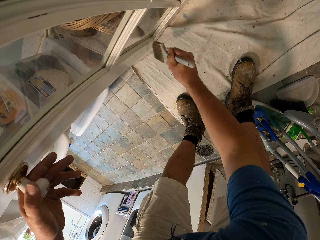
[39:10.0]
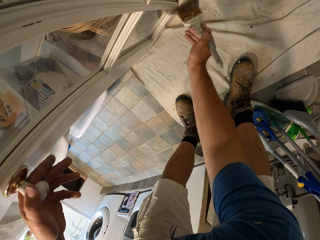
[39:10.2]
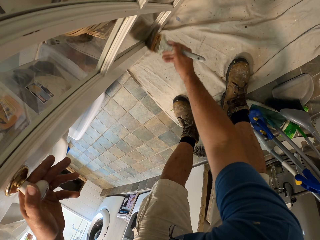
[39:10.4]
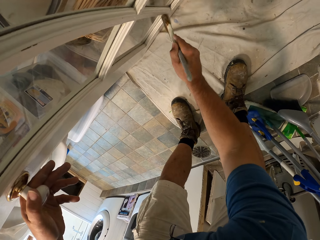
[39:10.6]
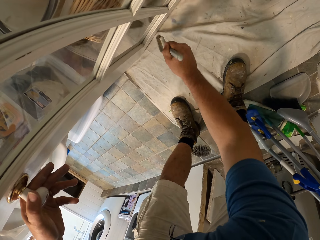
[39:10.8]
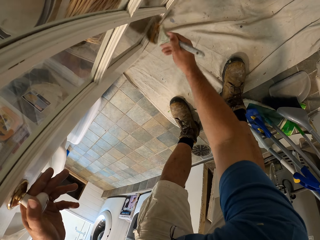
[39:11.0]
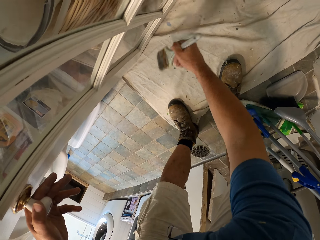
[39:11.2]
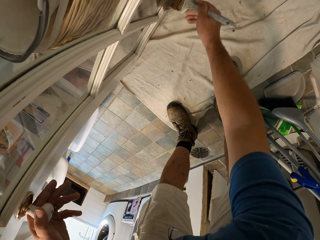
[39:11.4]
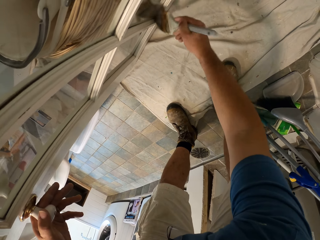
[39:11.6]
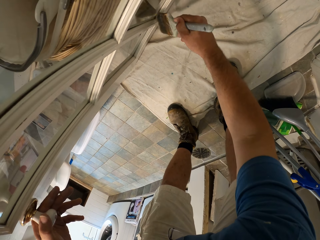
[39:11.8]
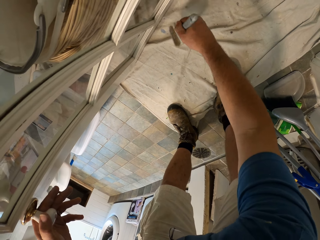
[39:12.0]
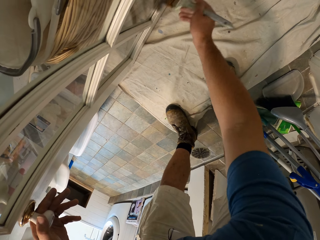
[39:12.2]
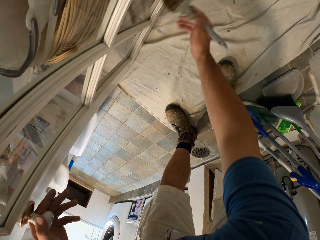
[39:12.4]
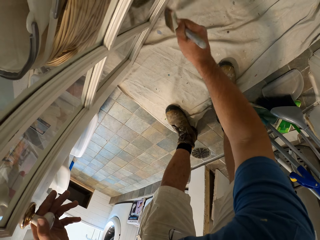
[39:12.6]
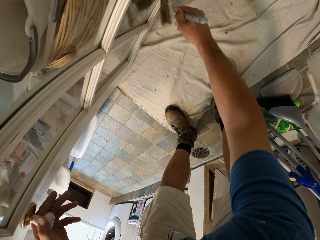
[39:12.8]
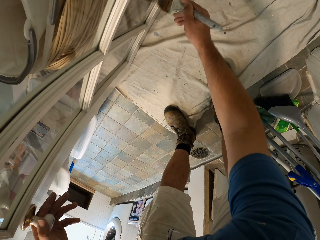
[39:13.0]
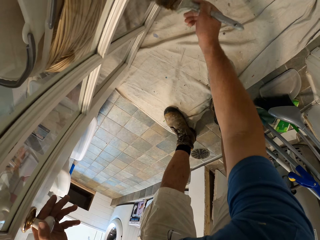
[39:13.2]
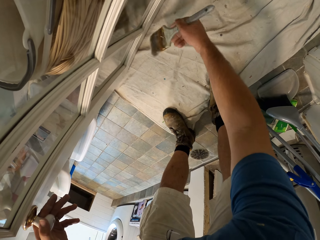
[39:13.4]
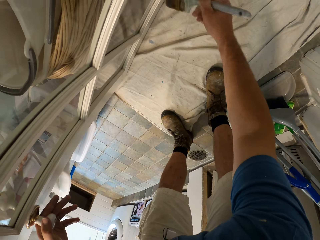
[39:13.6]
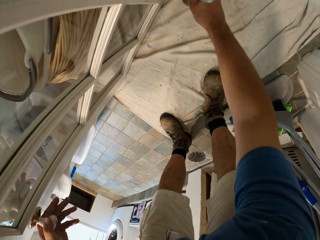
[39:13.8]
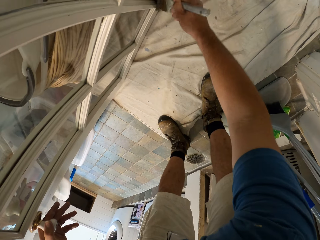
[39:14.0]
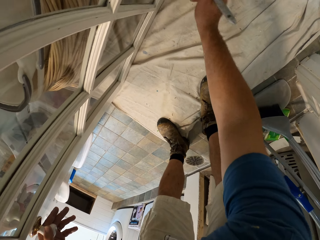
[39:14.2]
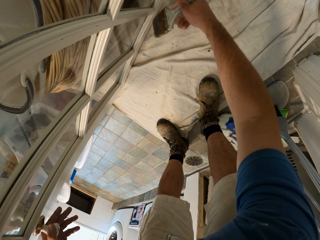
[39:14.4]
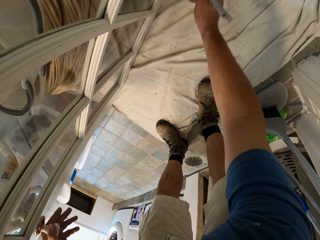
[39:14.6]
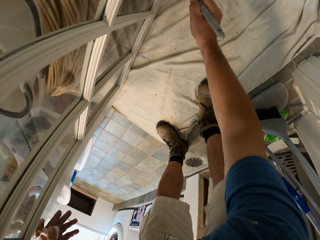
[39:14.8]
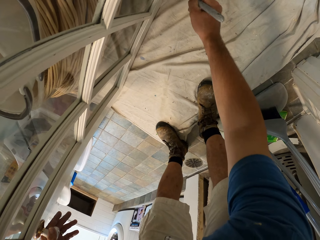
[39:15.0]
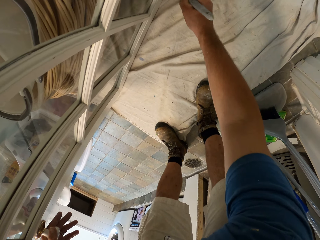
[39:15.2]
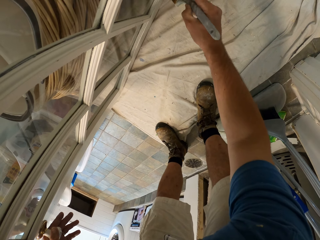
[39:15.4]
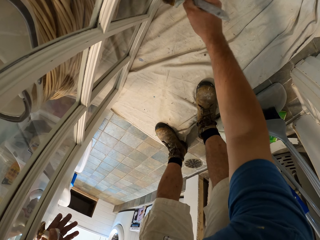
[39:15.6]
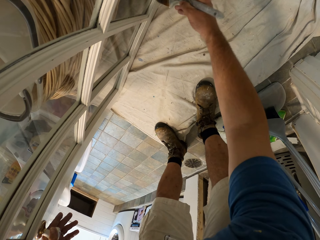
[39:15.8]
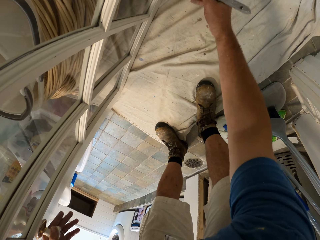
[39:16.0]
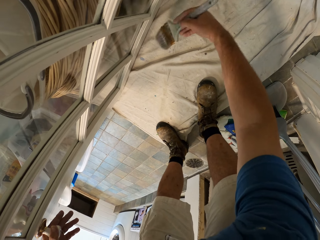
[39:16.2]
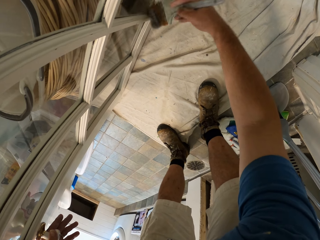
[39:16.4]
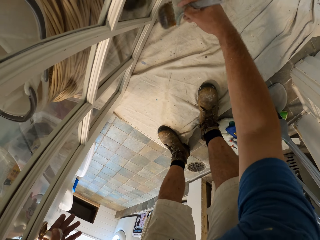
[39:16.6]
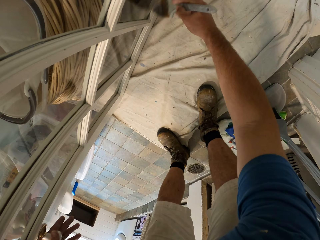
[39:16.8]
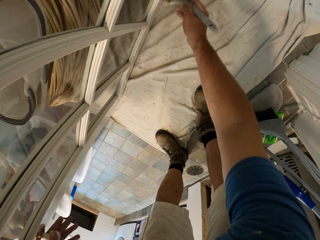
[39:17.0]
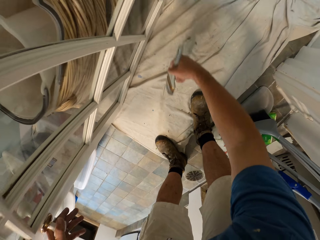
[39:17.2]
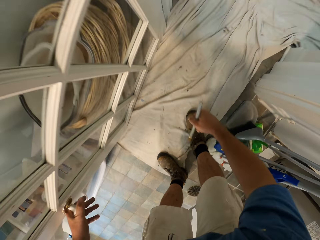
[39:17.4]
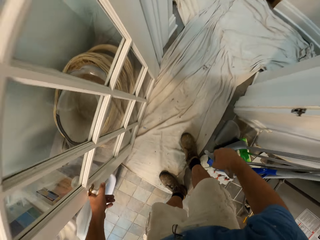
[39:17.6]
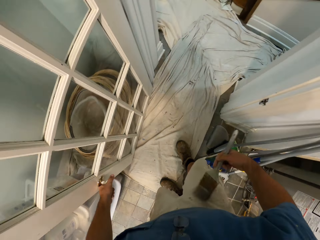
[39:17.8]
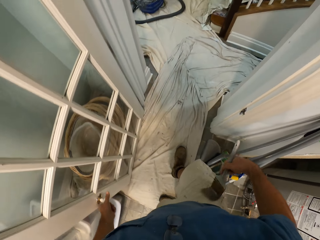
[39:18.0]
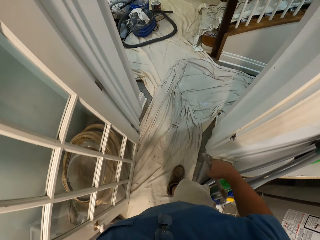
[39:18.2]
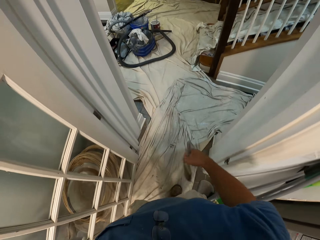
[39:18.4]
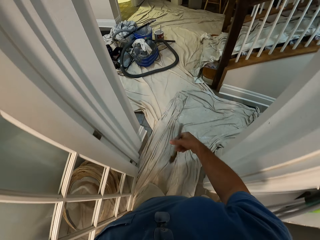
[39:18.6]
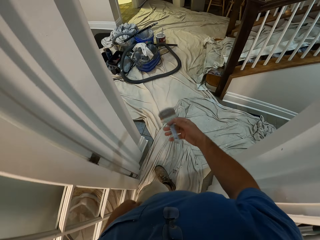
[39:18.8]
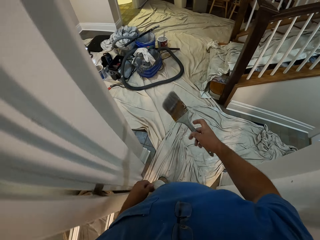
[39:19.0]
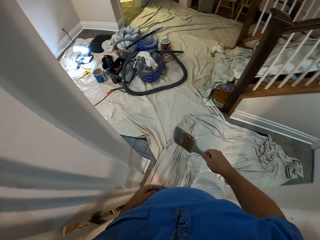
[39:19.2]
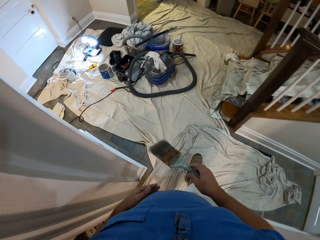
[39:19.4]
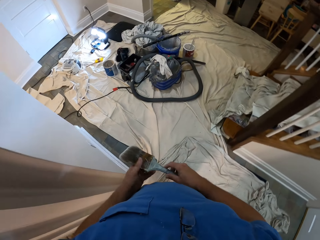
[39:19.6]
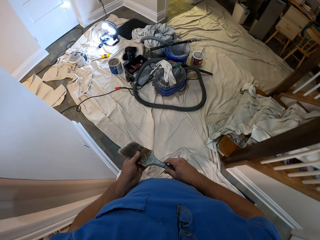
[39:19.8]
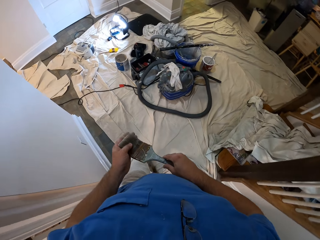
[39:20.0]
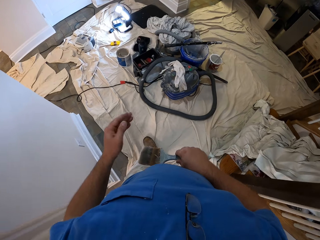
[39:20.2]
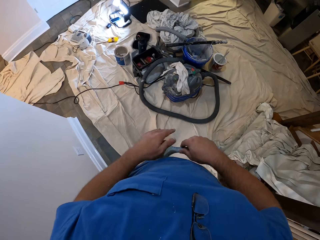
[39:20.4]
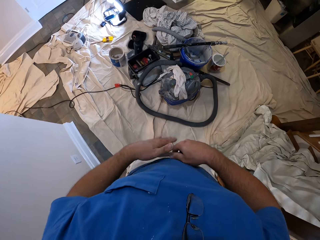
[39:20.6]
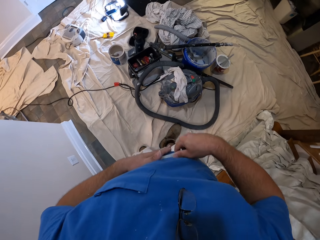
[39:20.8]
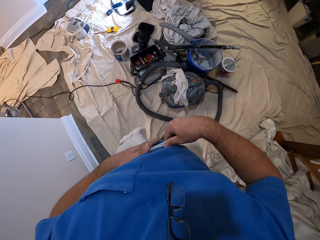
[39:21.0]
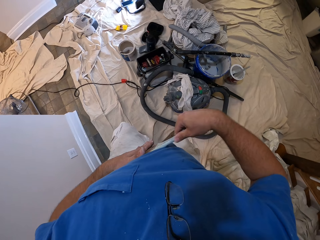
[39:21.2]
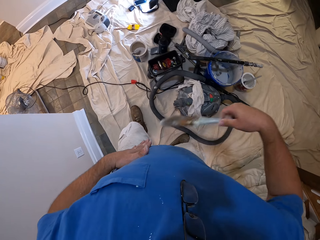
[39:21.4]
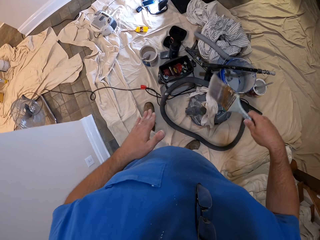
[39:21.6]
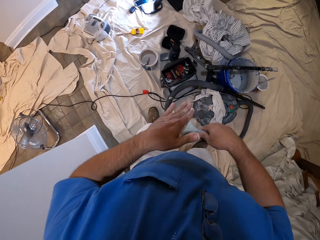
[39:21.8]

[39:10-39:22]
The camera wearer stands straight. They walk forward. They brush a hand with a brush.

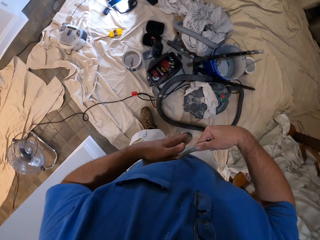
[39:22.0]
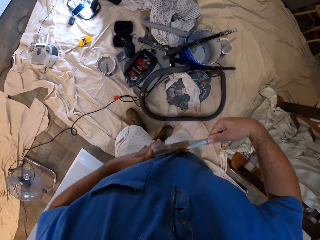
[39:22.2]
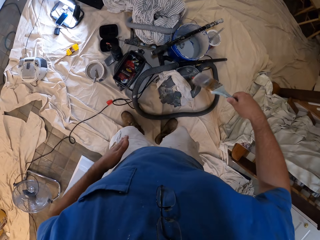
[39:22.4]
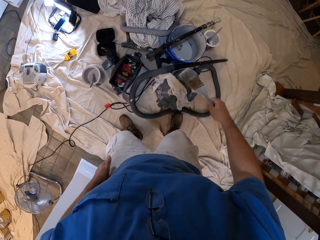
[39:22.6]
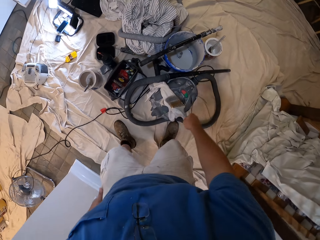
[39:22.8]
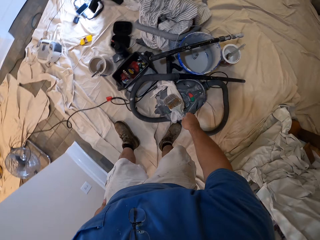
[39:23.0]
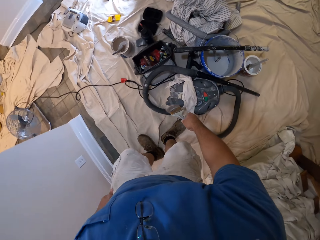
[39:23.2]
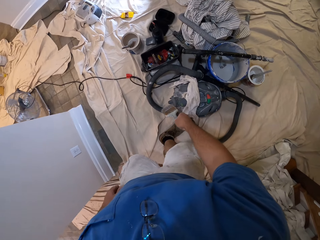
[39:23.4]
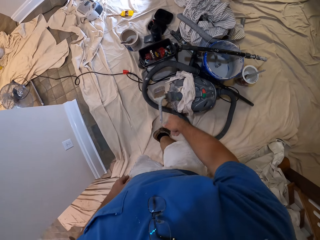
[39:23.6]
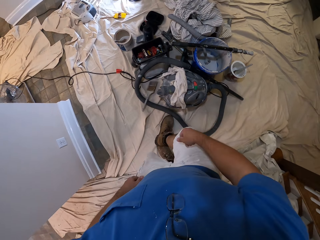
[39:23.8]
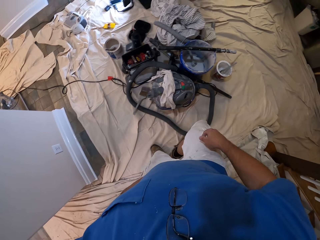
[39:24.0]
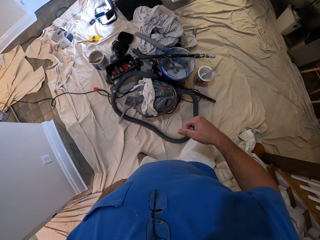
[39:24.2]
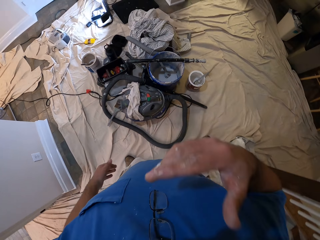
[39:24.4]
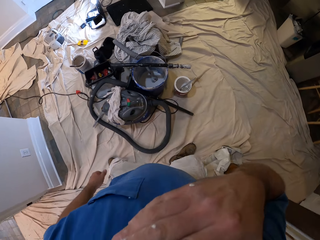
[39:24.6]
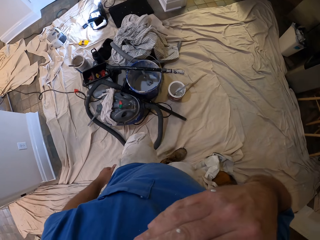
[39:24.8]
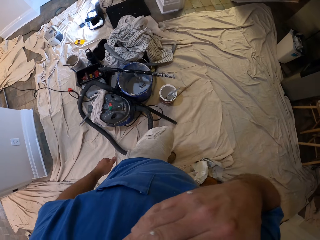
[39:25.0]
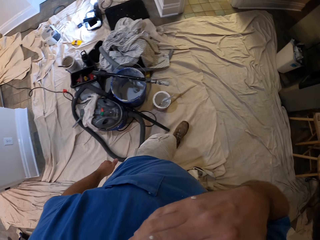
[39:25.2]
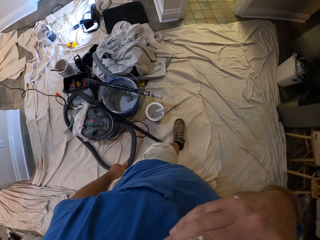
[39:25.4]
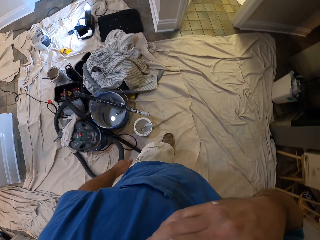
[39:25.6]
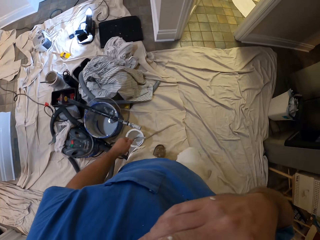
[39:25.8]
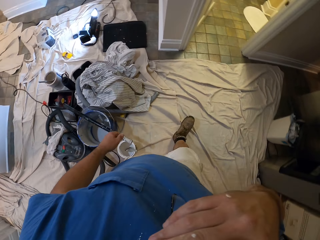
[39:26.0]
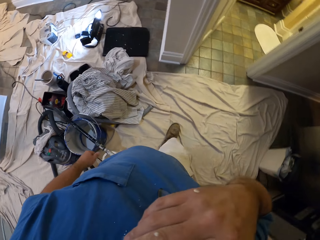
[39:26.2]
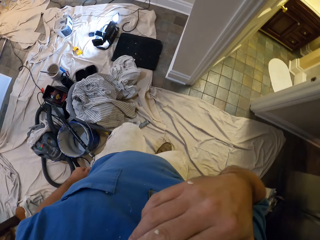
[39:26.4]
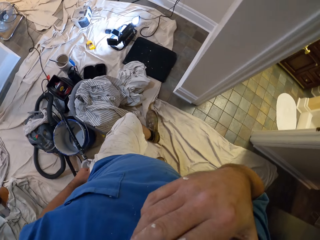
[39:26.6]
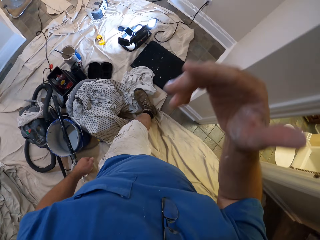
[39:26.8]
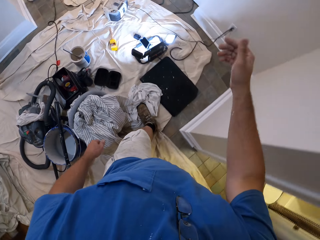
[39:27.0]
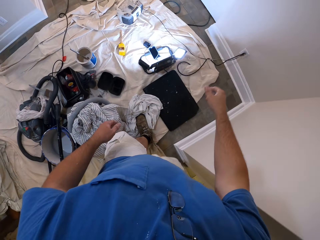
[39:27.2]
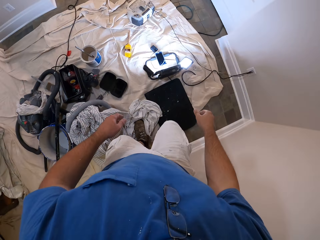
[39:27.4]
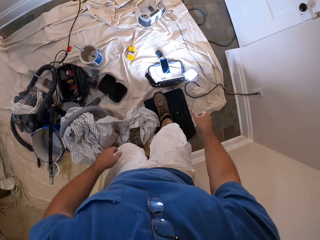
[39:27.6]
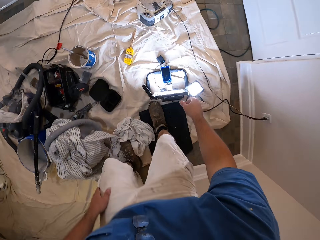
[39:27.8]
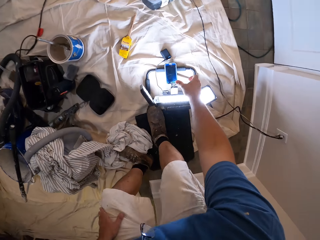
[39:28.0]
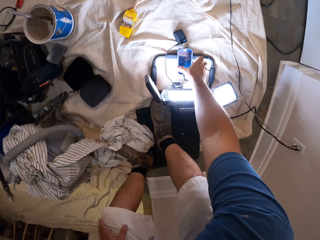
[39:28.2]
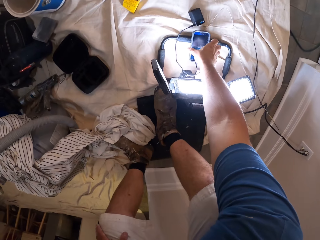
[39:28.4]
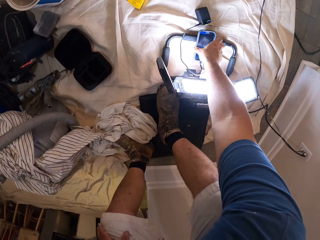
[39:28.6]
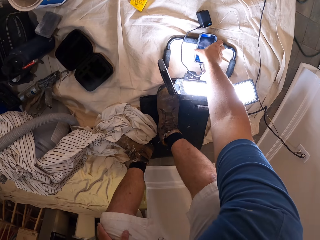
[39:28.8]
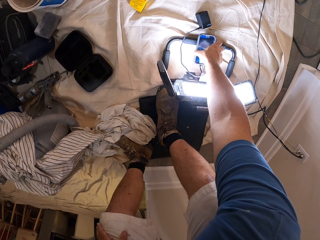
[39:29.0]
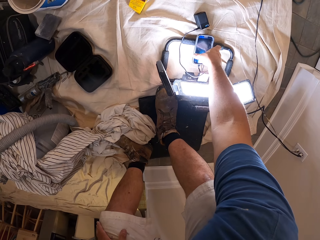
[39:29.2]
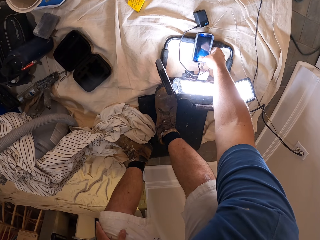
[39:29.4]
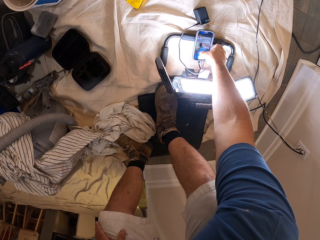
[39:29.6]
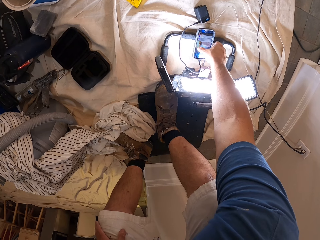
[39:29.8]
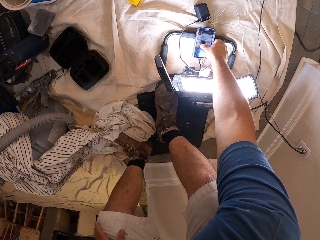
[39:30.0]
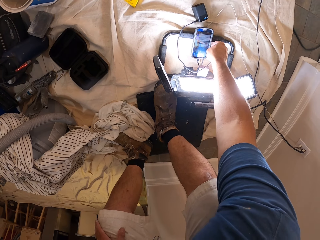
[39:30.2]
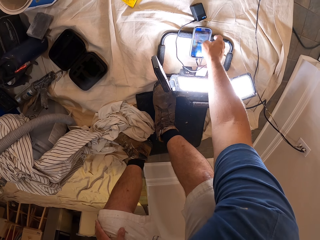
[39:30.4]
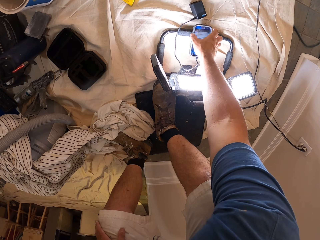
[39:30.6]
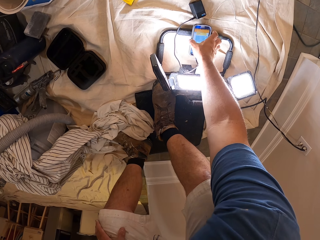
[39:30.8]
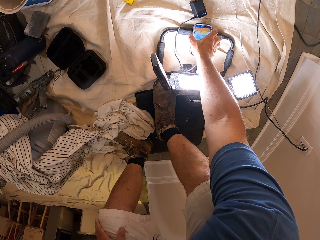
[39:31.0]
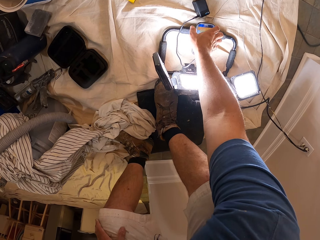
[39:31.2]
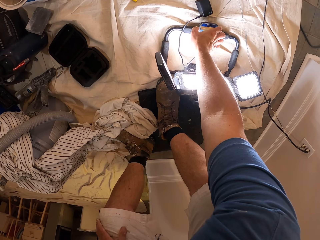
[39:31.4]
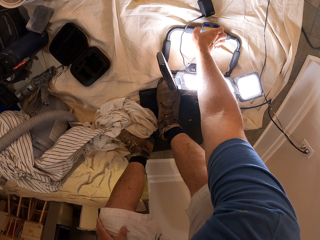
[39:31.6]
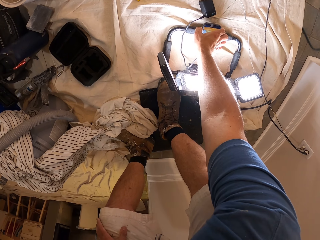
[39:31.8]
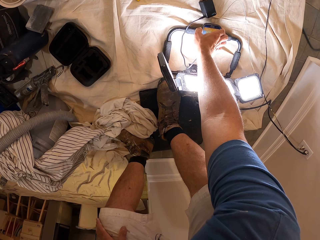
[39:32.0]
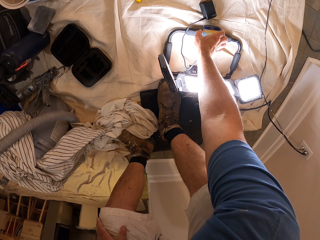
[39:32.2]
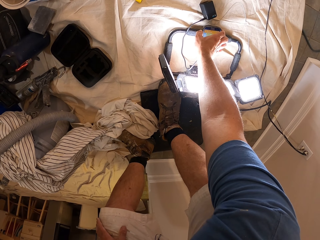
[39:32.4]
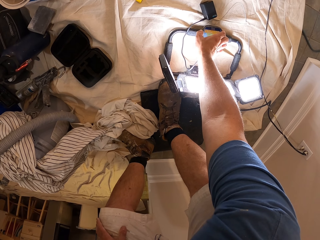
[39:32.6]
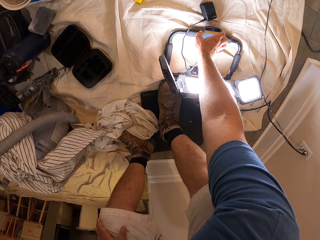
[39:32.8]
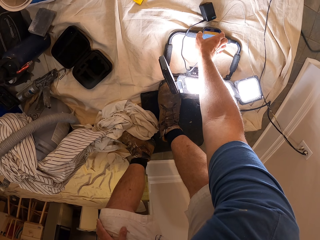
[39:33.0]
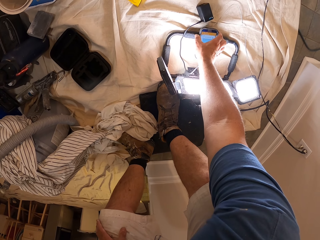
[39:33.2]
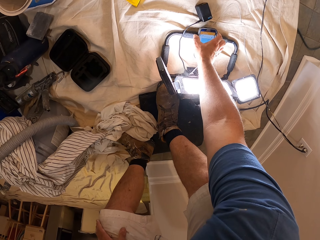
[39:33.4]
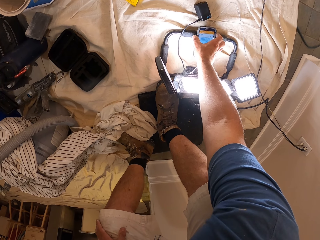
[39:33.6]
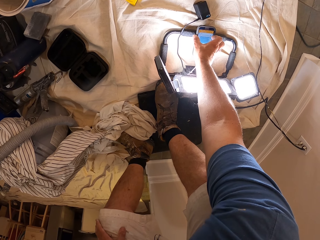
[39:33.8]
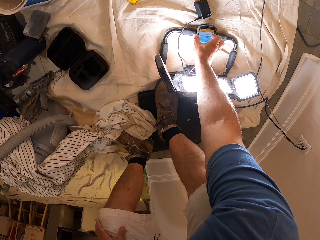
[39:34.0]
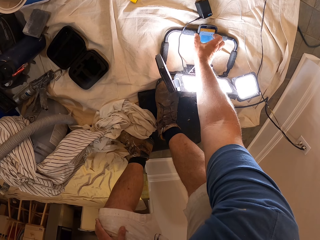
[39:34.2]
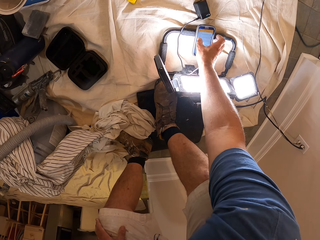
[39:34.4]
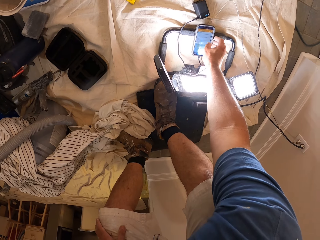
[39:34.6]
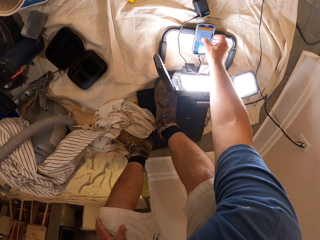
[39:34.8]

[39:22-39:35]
The camera wearer rubs the brush on their cloth. They drop the brush on the floor. They scratch something. They walk towards their phone. They bend down. They touch their phone. They swipe the phone. They handle the phone.
